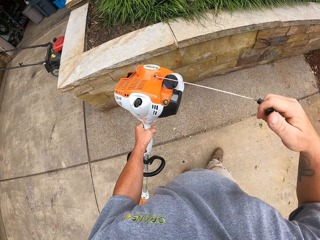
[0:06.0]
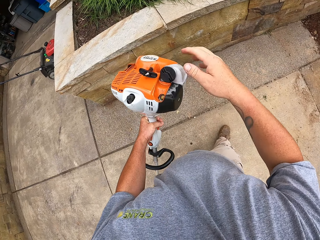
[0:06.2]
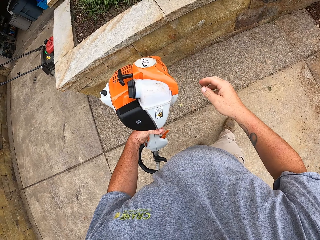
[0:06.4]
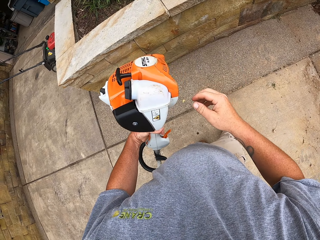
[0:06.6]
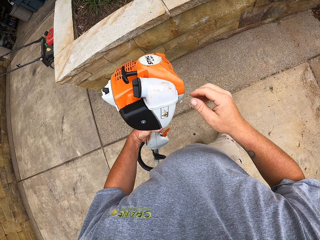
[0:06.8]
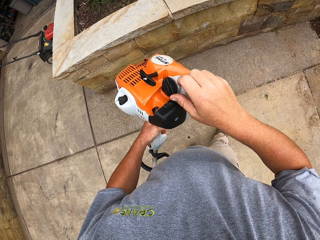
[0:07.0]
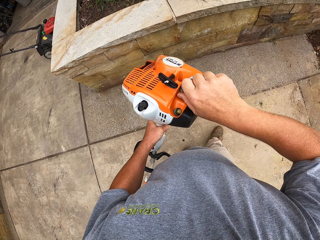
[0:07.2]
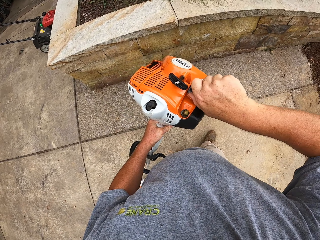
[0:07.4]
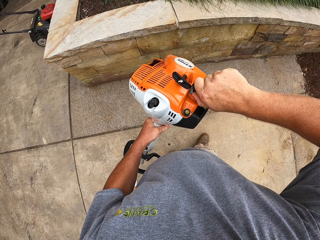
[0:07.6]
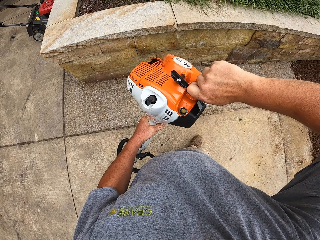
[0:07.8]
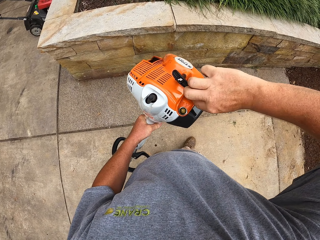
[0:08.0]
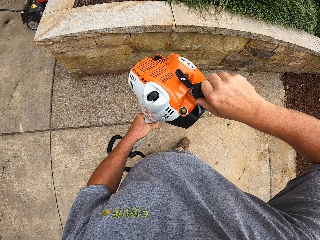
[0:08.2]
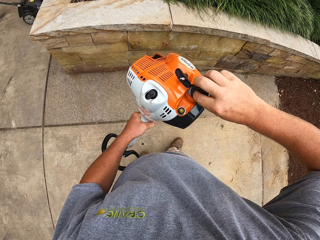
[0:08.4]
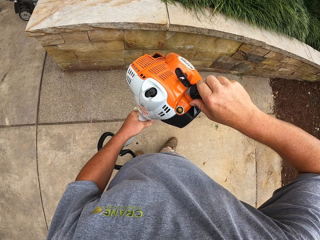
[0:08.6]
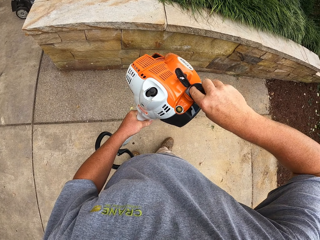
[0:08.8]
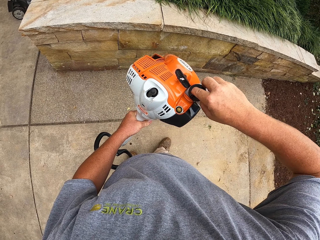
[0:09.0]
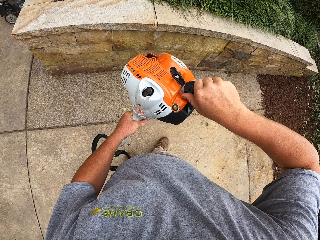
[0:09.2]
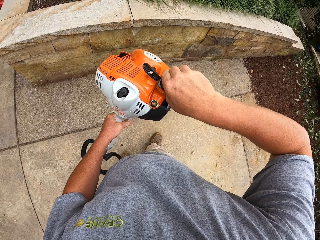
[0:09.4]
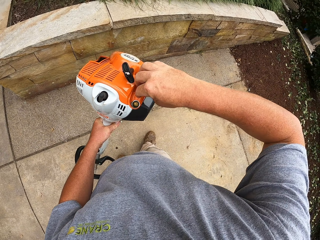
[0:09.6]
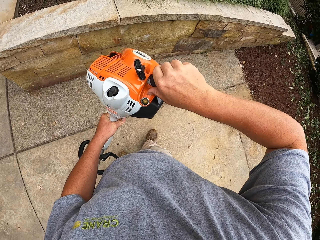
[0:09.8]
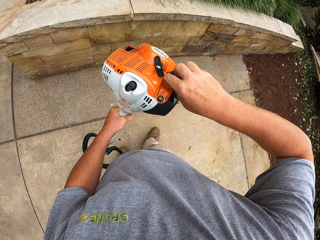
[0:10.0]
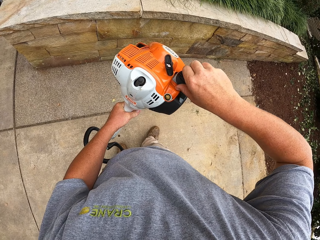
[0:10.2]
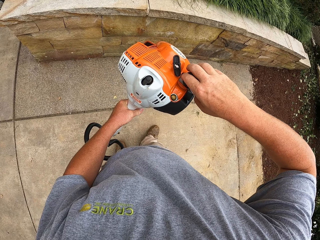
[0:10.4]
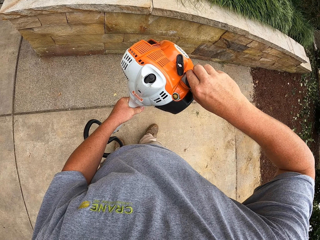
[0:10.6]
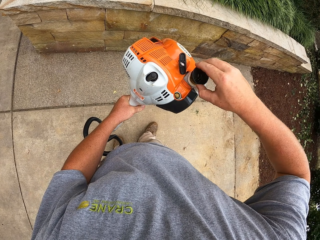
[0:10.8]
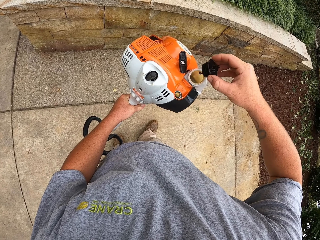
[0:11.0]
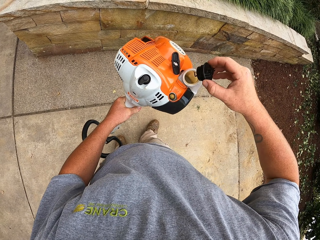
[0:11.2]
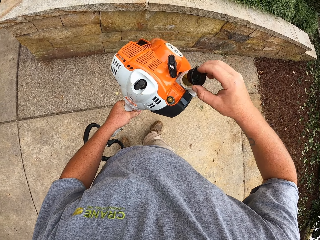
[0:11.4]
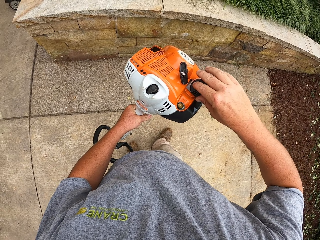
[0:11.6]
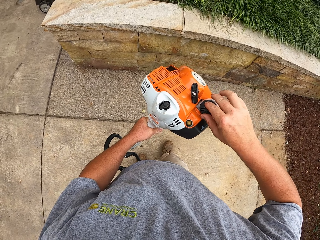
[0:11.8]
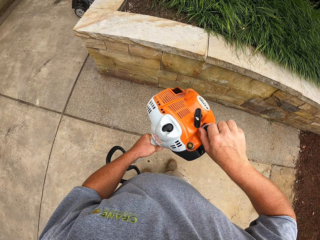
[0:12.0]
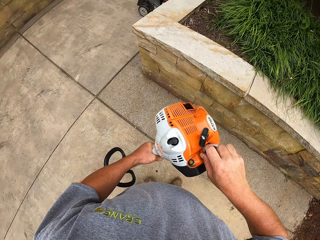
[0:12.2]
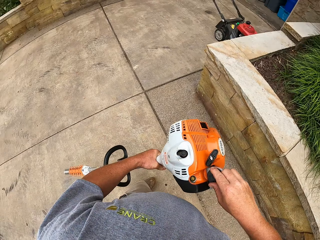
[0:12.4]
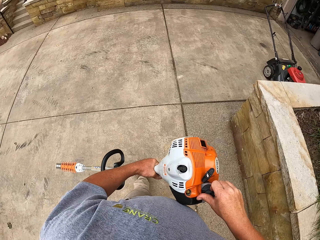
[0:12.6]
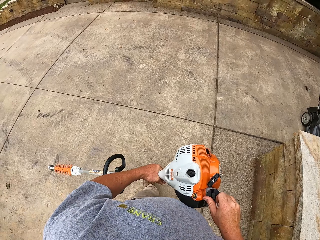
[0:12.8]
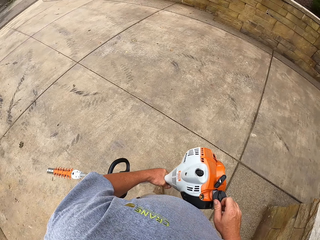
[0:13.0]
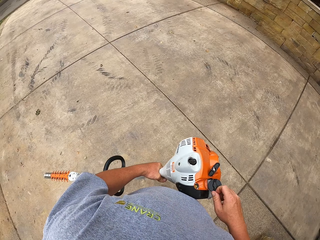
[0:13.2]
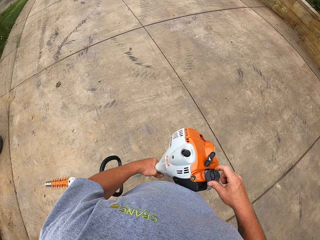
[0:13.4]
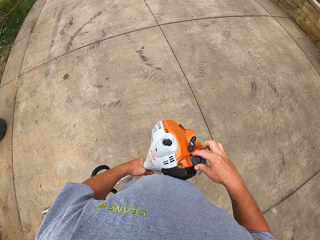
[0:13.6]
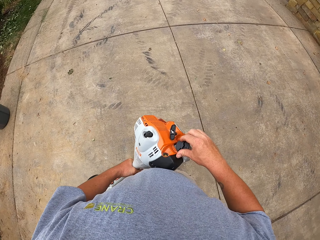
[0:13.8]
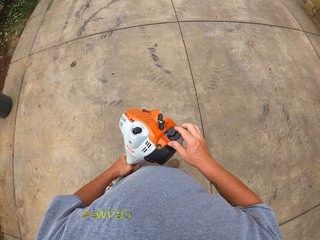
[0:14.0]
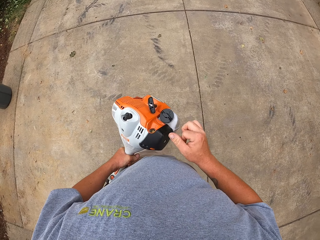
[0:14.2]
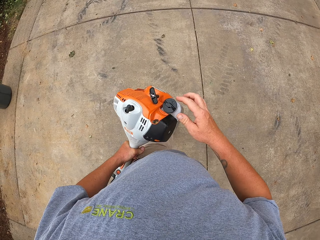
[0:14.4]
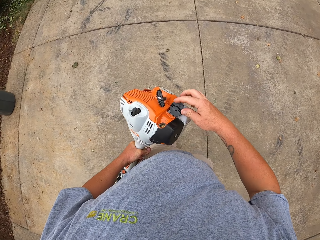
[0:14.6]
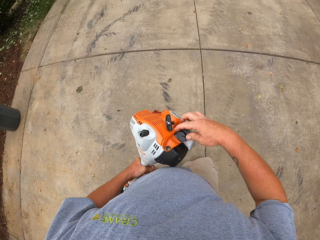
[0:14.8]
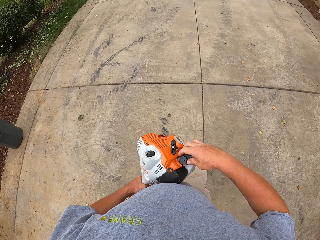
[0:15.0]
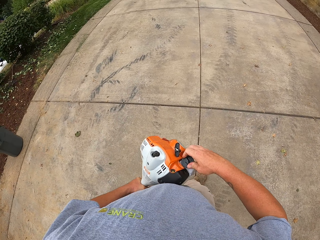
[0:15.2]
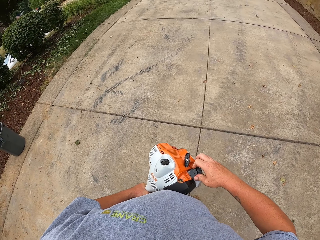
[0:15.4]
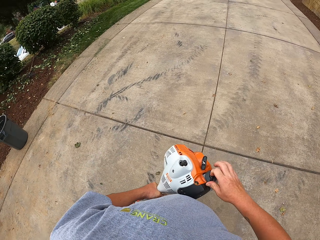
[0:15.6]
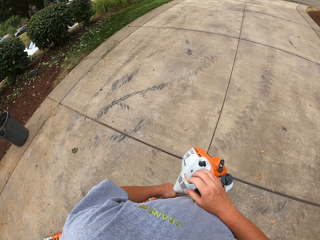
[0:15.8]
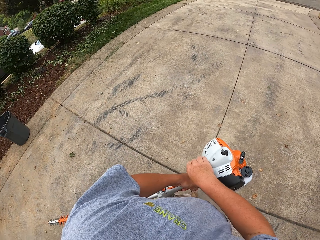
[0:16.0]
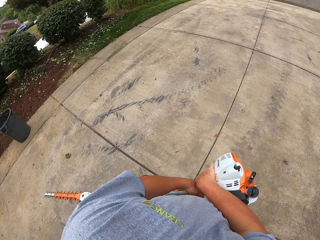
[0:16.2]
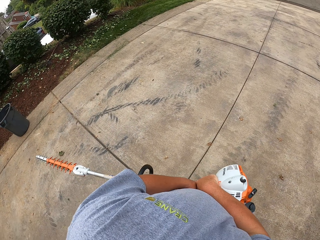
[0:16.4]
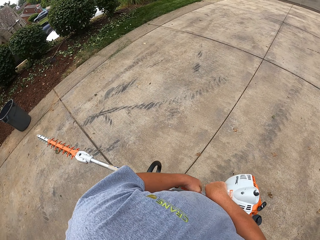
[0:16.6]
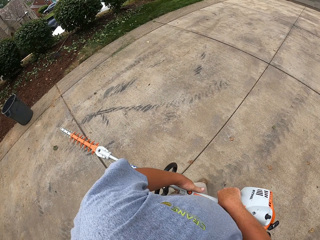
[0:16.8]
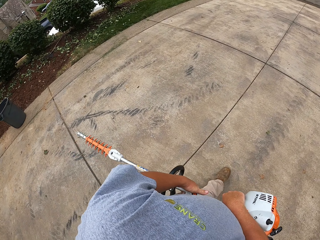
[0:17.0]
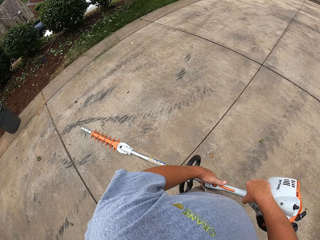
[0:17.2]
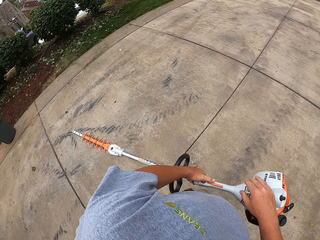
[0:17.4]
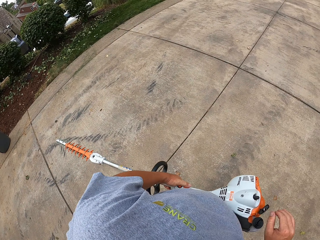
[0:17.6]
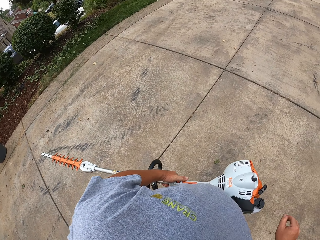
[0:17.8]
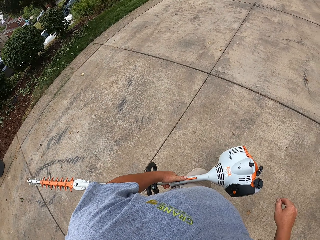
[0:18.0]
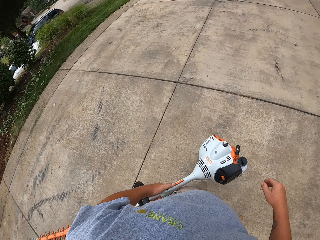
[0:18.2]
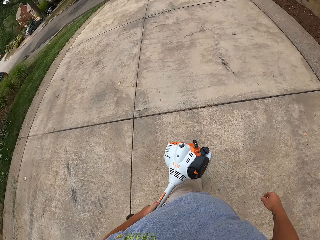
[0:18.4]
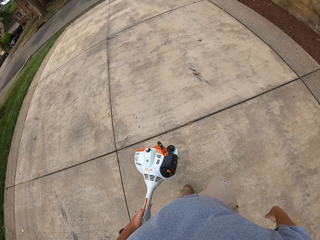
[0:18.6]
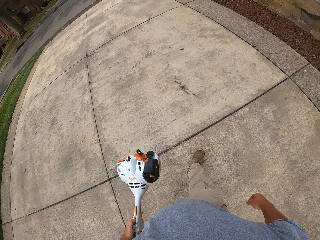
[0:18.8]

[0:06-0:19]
The camera wearer checks the pole pruner oil. They hold the machine. They carry the machine and walk around the field.

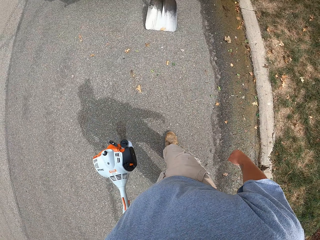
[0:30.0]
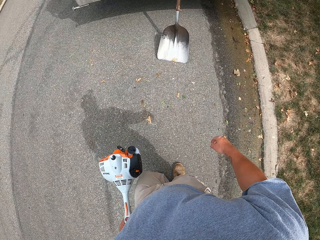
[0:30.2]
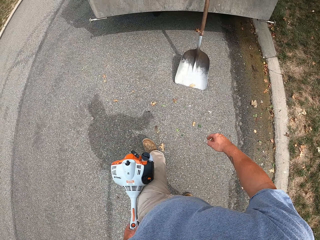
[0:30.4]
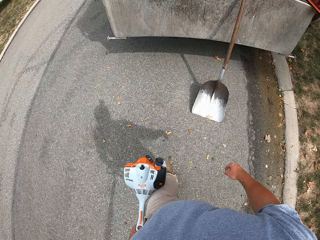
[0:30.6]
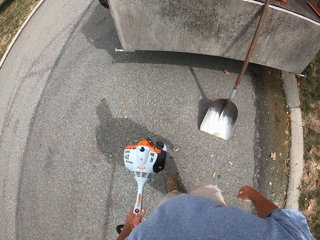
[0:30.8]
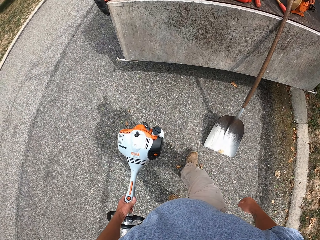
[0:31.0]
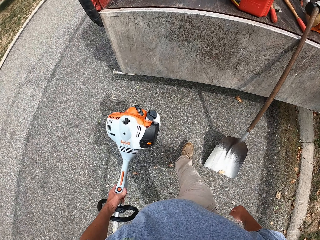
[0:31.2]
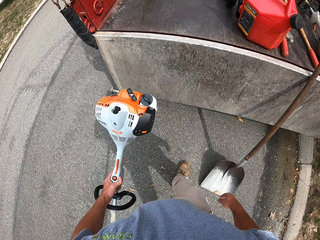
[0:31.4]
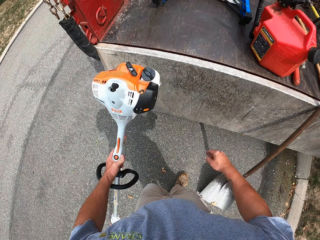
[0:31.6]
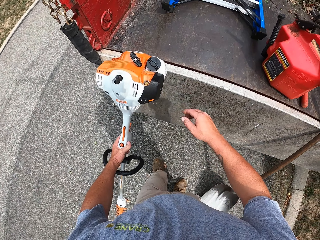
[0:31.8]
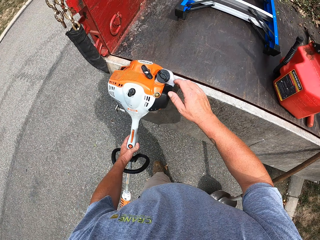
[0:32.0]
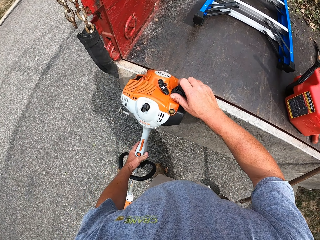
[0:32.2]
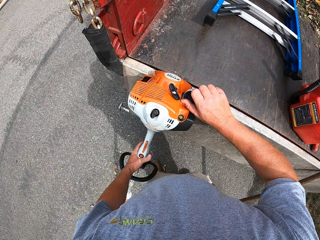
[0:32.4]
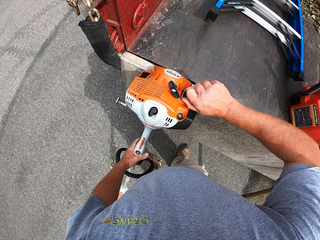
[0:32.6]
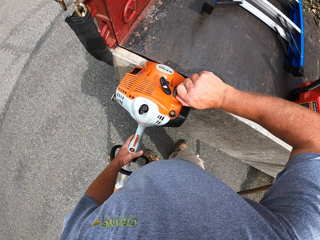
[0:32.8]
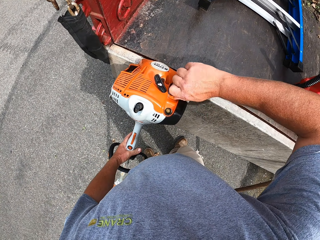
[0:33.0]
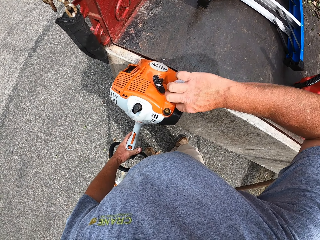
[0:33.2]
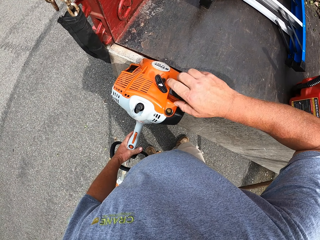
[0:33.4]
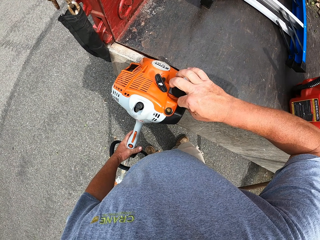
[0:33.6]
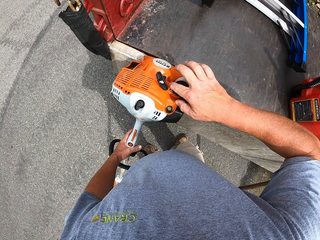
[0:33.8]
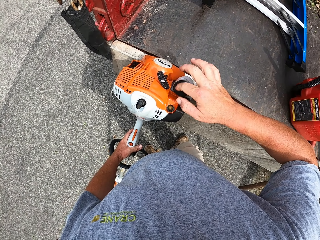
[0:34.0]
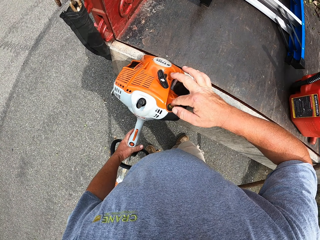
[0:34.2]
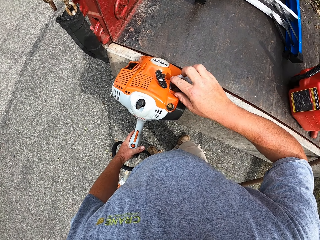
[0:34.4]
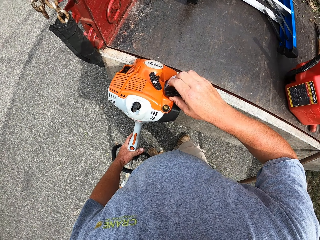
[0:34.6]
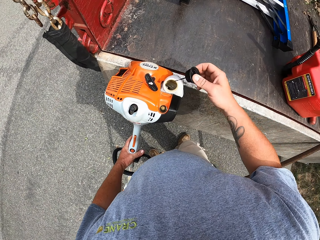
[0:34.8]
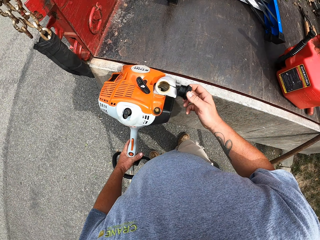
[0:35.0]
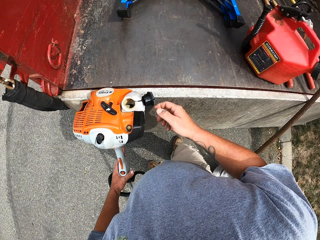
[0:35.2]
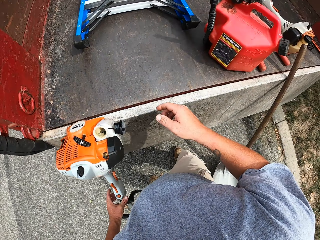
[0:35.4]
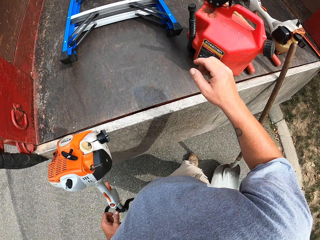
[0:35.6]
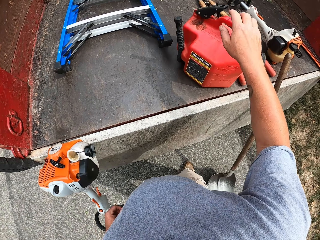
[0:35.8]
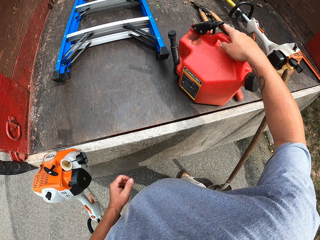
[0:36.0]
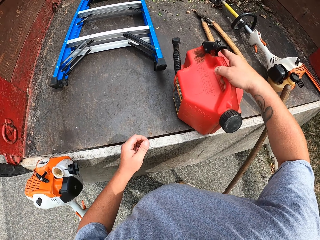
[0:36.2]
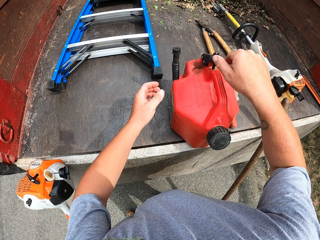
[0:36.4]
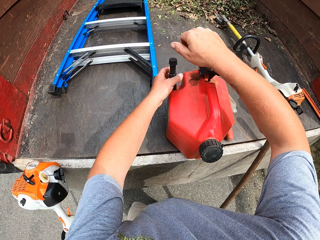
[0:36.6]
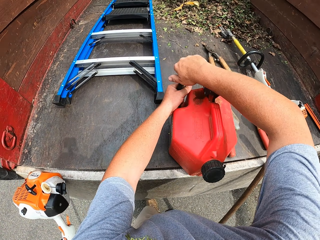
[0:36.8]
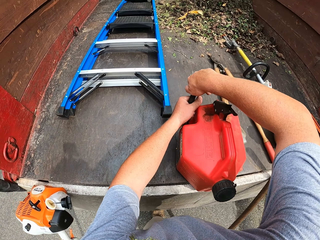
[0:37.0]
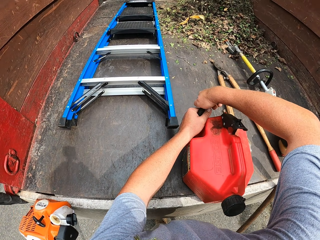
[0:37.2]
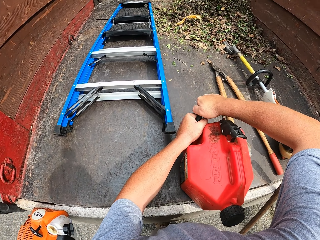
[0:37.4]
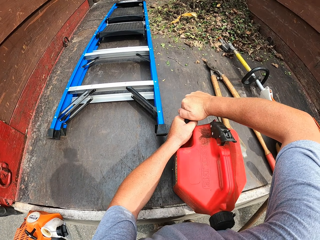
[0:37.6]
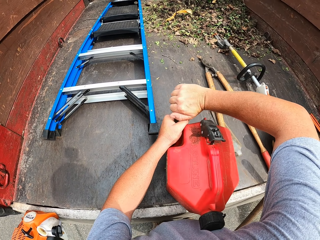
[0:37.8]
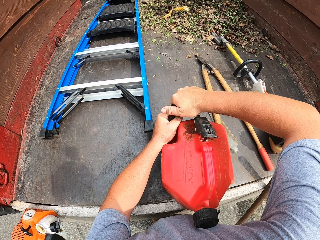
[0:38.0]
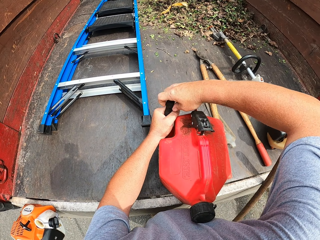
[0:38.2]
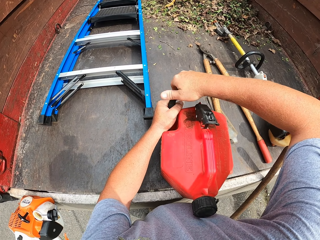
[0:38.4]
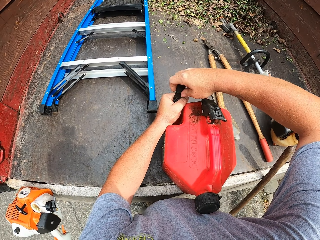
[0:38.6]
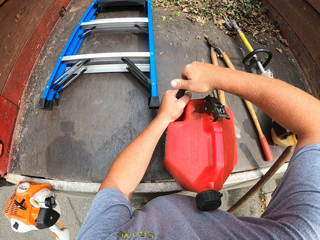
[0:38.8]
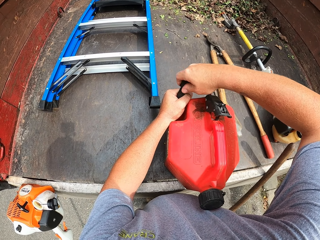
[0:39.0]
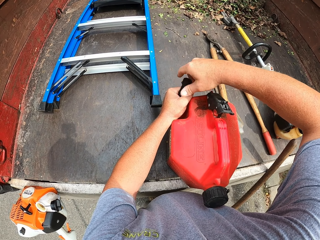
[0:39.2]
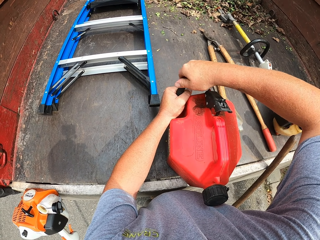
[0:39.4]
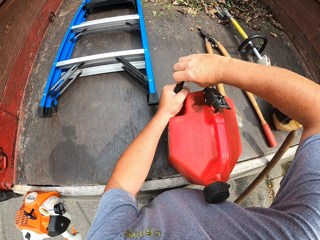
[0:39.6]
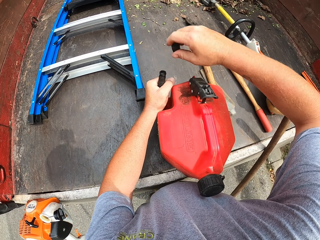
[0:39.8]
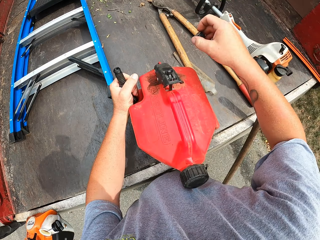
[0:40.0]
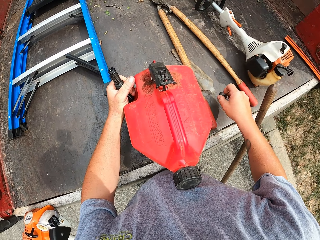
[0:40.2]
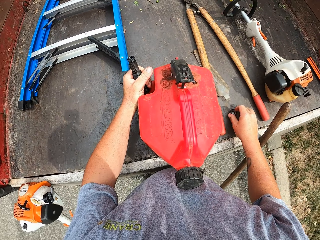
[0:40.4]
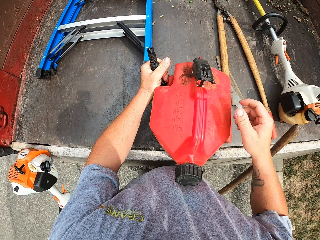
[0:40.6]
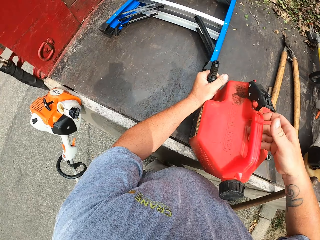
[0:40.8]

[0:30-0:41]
The camera wearer puts down the pole pruner. They open the machine and close the machine. They pick up the jerrycan and open the jerrycan.
